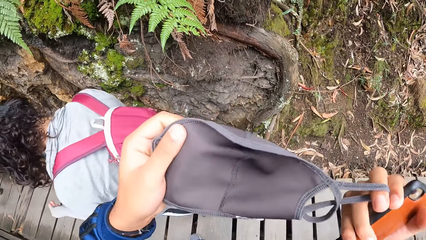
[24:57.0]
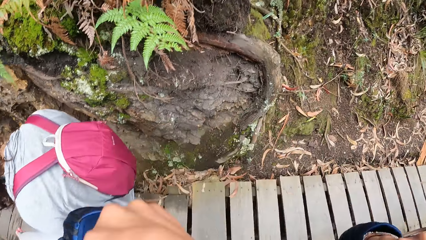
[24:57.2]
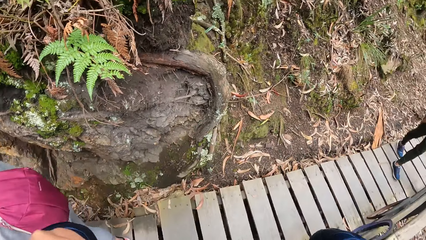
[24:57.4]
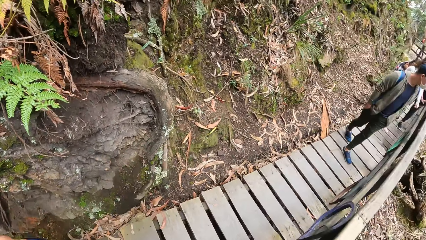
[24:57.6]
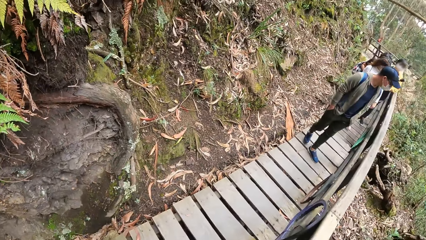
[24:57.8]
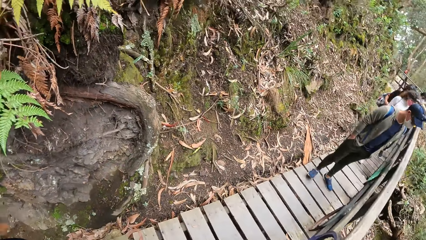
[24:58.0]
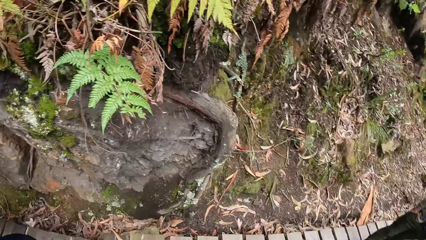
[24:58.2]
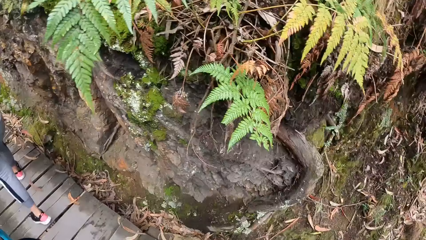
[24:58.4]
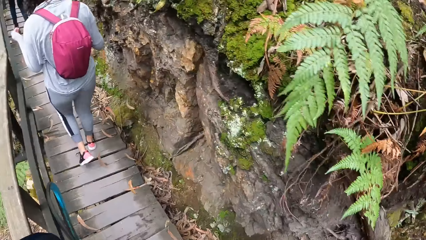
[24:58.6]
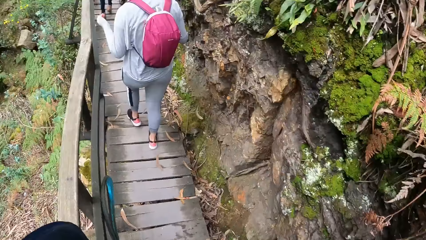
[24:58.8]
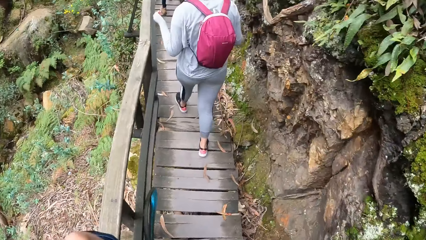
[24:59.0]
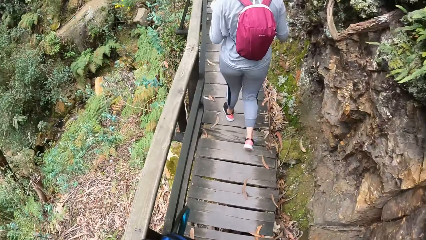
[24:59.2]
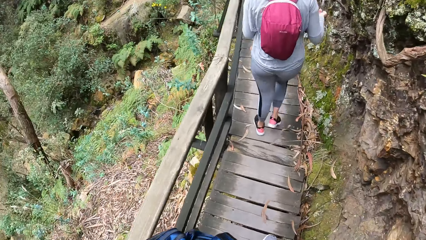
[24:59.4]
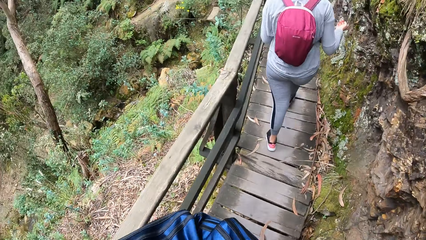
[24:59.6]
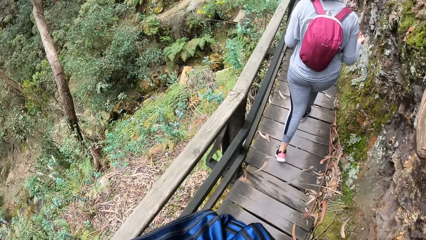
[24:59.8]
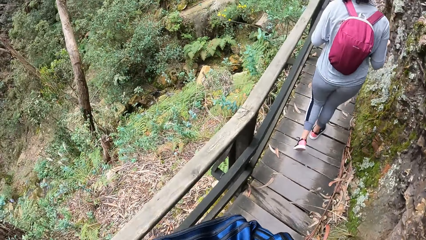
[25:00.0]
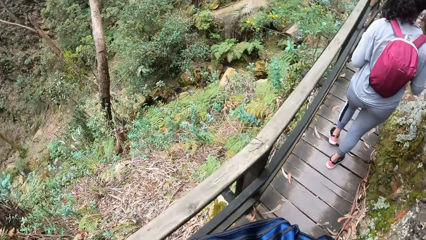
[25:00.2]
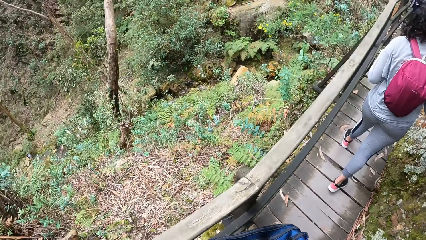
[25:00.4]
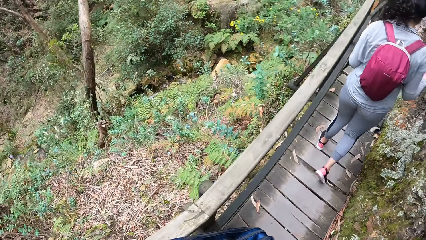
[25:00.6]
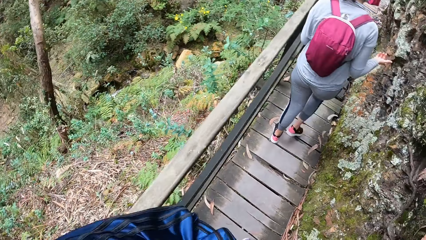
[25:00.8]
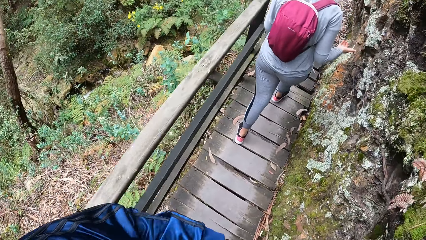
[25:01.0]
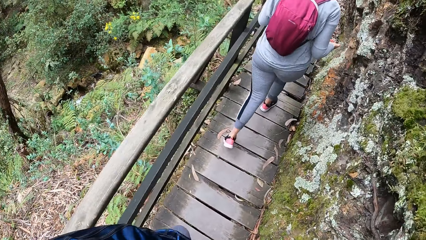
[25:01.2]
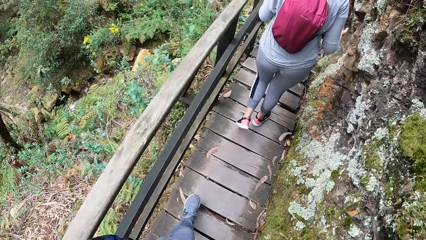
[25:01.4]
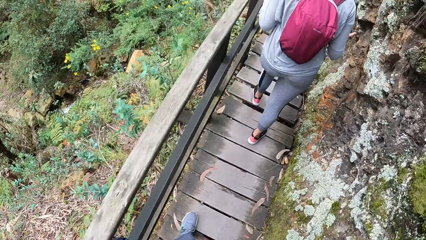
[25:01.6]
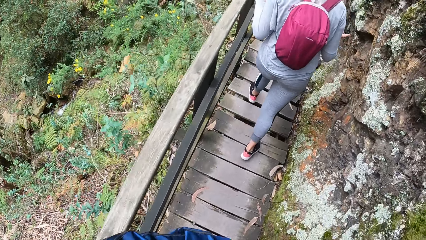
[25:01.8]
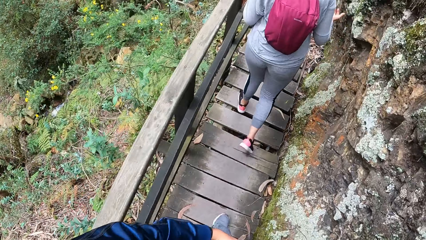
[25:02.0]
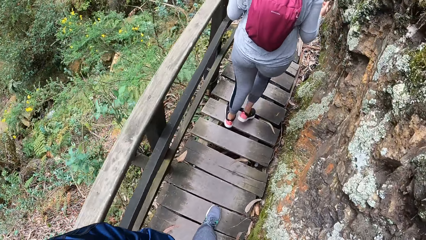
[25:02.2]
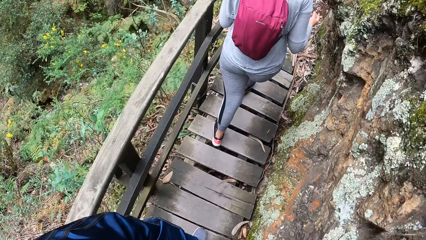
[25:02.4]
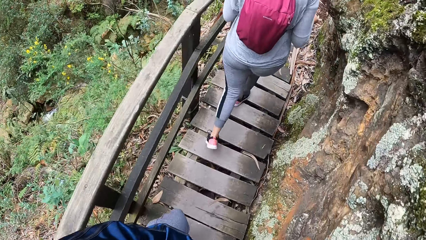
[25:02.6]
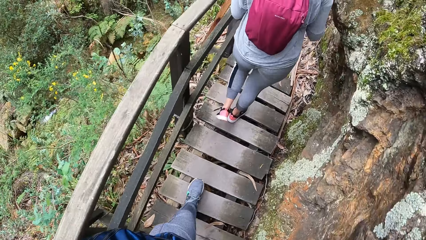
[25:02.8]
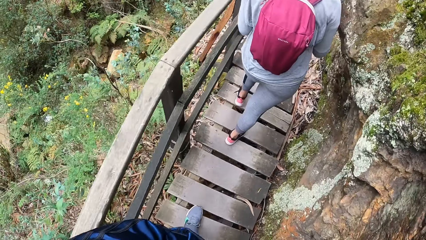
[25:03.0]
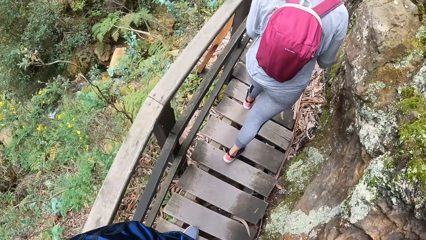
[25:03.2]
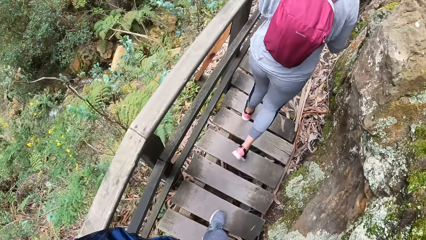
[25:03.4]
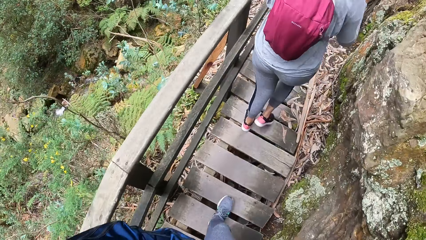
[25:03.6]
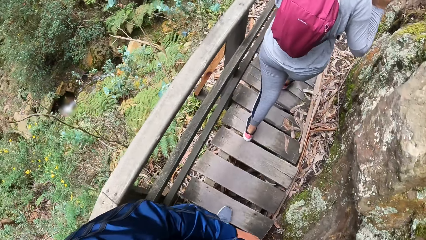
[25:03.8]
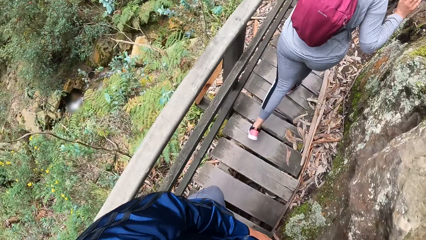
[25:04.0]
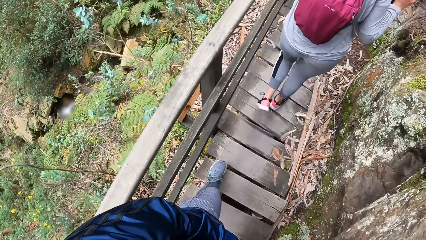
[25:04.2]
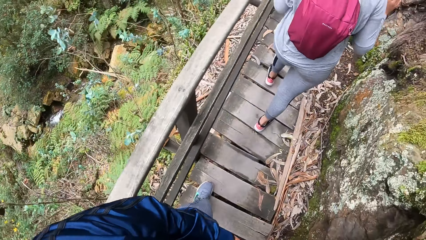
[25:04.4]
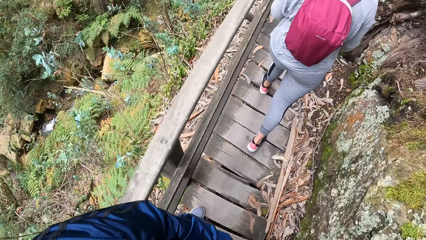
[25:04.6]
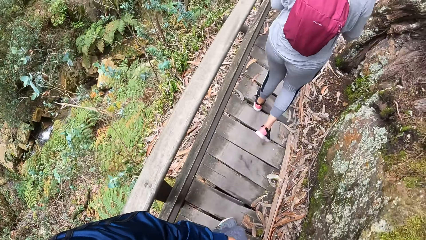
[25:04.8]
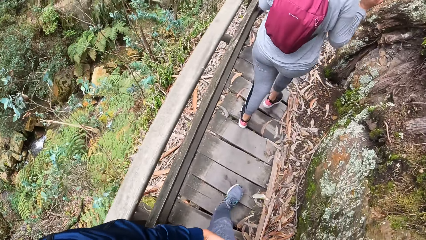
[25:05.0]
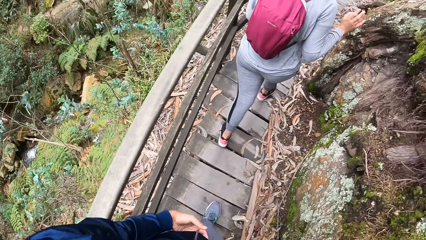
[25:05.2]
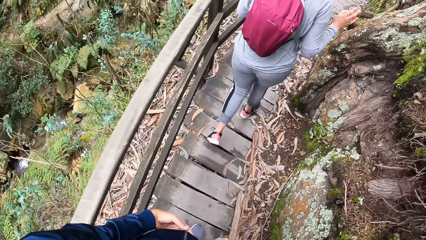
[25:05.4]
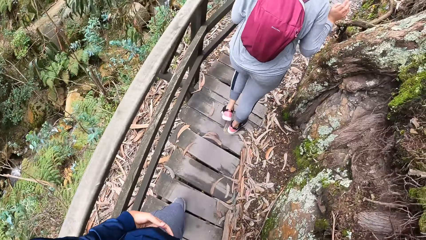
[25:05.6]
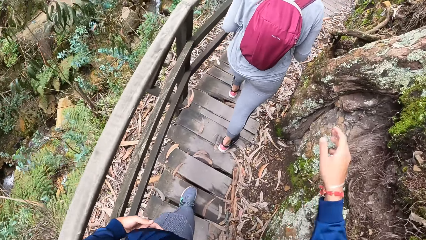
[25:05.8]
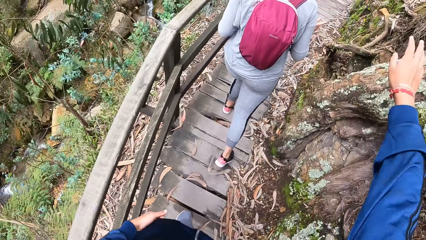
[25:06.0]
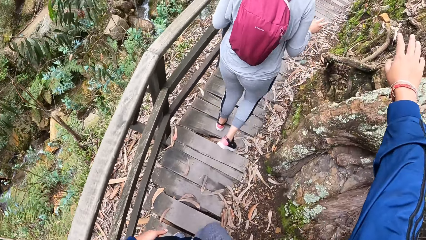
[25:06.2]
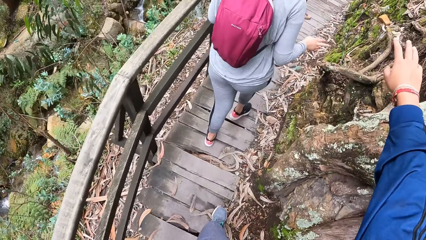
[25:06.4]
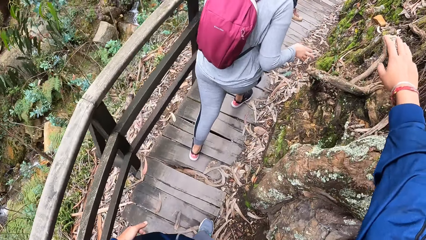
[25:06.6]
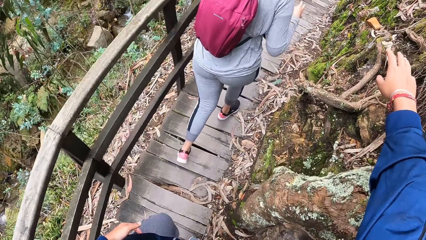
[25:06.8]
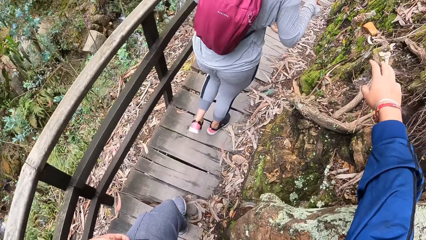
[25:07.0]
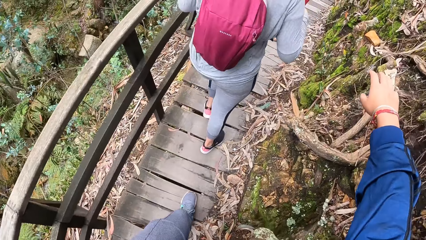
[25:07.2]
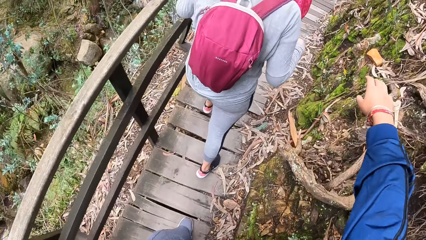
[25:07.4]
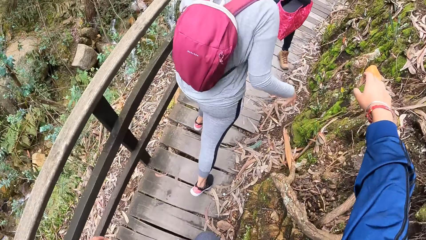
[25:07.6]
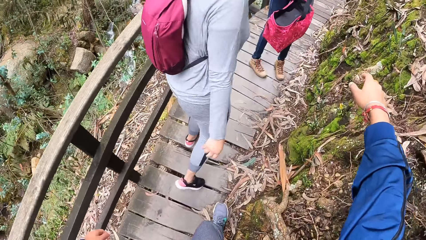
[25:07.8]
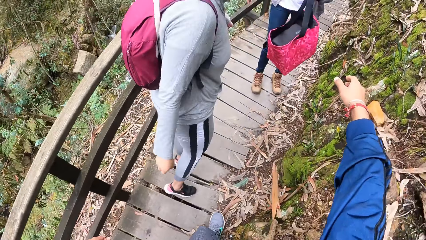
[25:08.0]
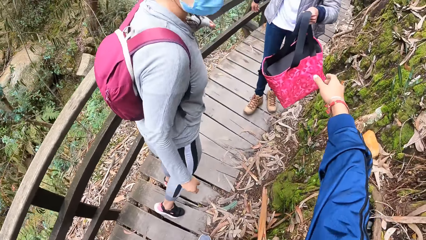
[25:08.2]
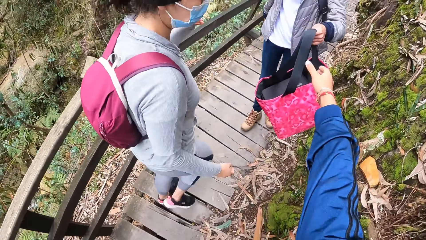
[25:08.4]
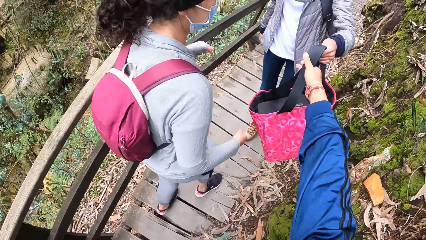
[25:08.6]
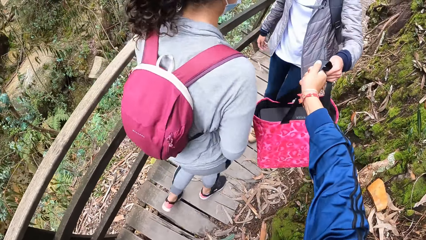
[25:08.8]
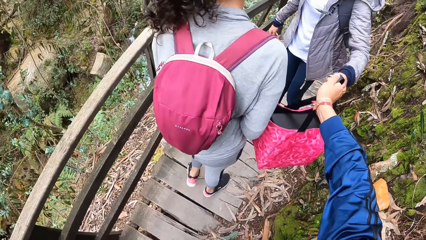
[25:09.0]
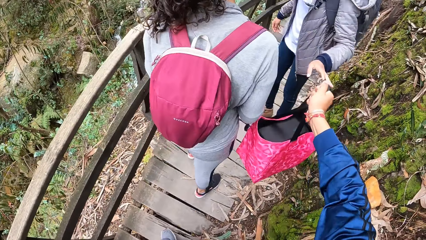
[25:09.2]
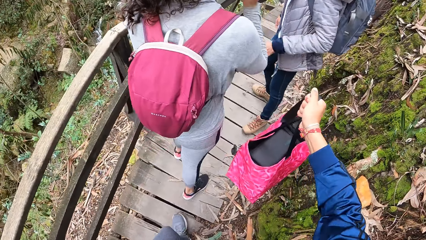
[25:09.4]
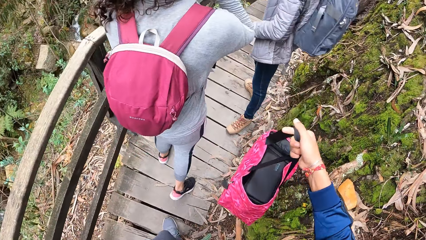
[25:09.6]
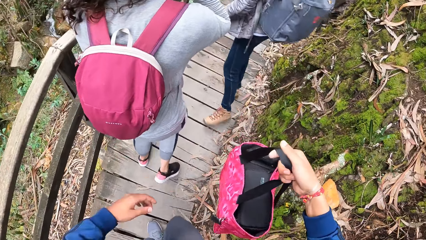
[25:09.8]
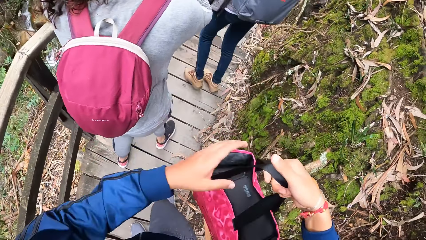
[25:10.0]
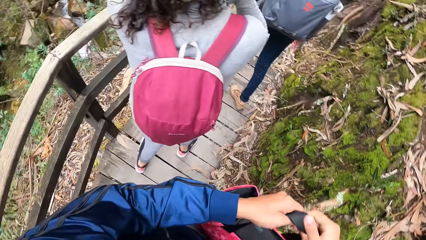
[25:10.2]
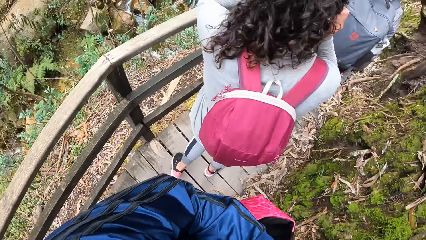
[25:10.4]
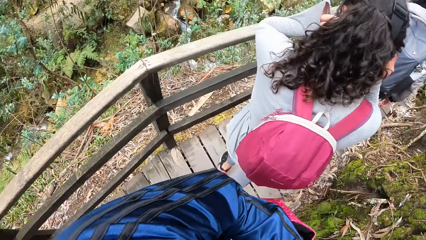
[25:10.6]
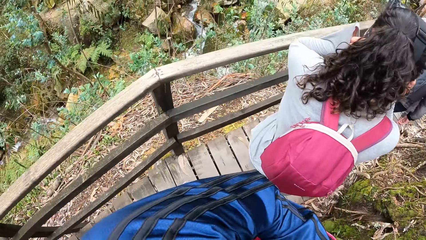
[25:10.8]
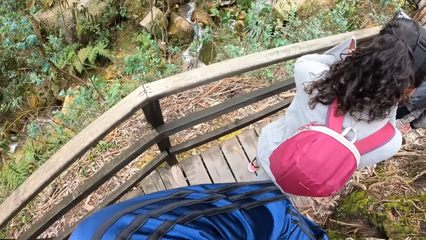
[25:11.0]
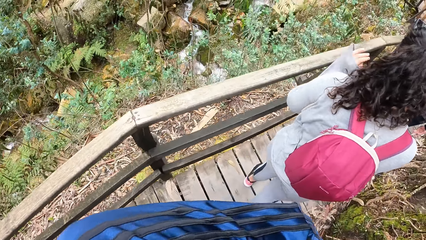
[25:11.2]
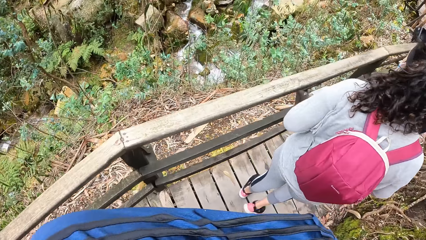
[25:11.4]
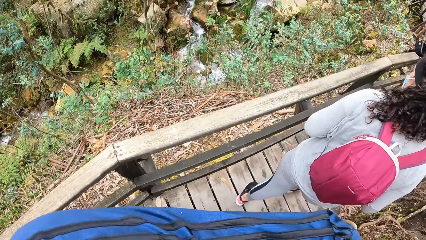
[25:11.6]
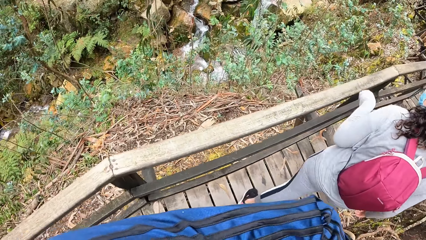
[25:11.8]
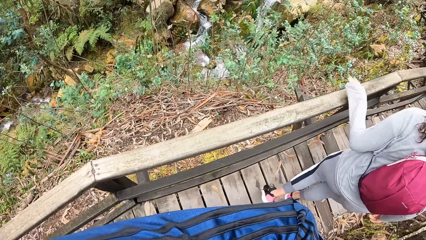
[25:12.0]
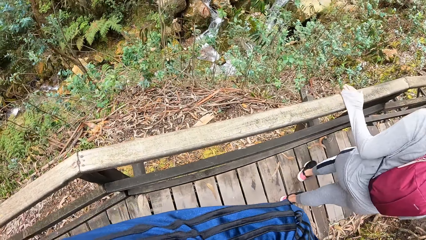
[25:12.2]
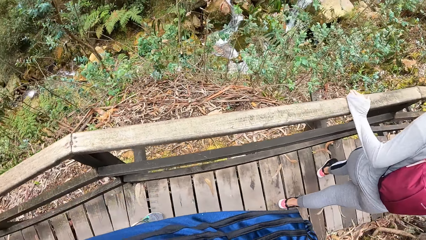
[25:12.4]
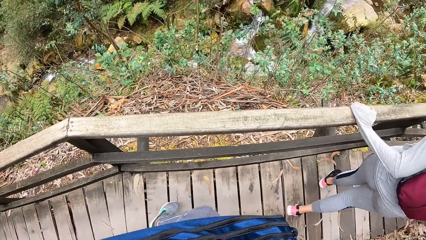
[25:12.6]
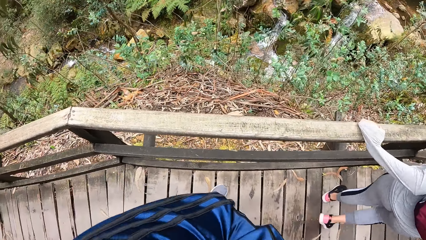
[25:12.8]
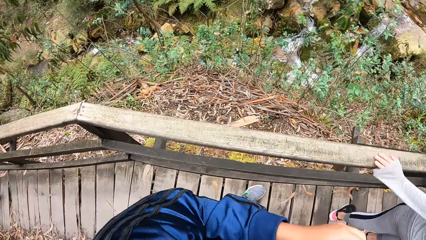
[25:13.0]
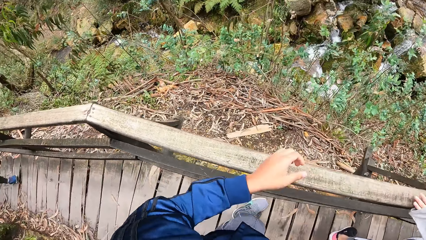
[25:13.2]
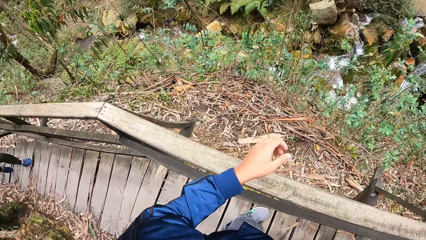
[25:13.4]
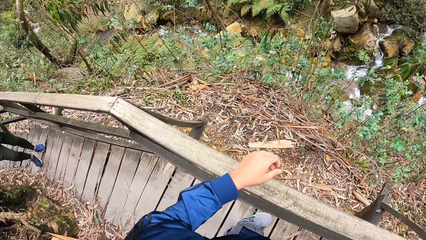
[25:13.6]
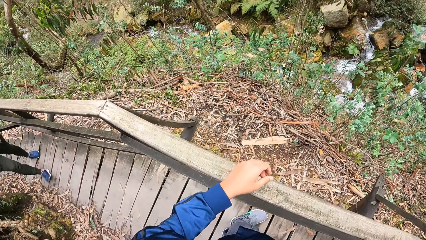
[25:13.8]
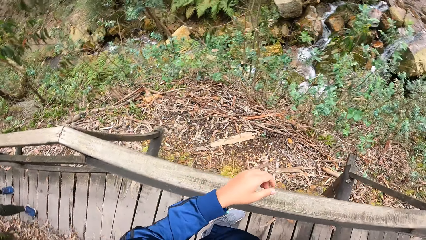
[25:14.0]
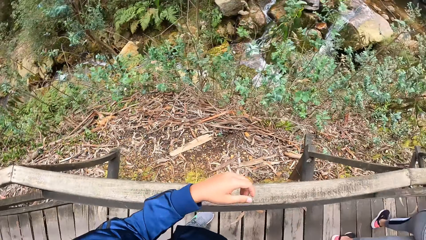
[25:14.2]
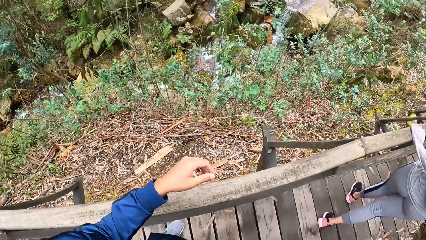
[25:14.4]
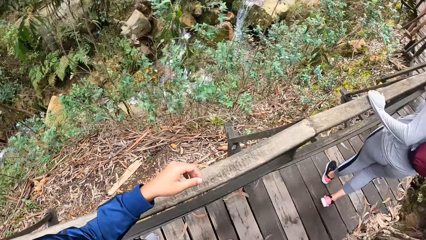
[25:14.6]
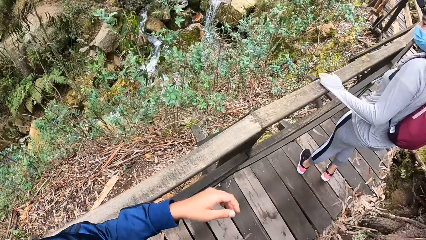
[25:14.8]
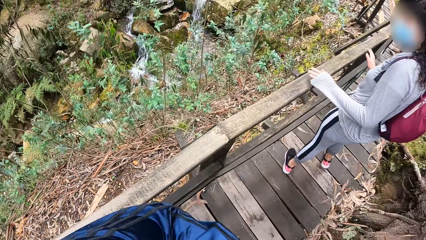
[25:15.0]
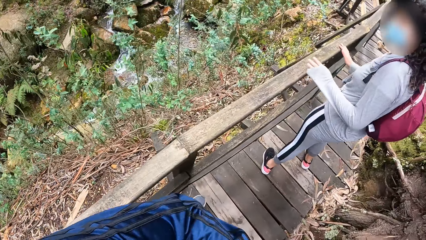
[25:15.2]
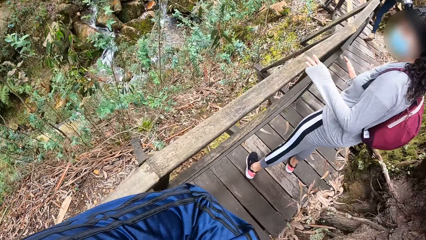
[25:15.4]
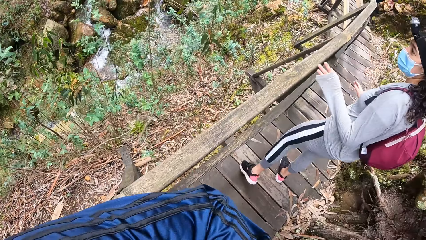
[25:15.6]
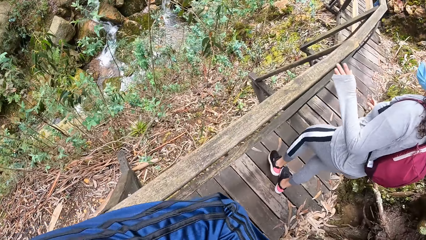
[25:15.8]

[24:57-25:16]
The camera wearer stares at the mask, wears the mask and walks on the wood path. He stretches the hand. He collects the bag from a woman with his right hand. Another woman adjusts the camera. The camera wearer passes the bag to his left hand with his right hand. He puts the bag on the shoulders. The other woman interacts with the camera wearer.
